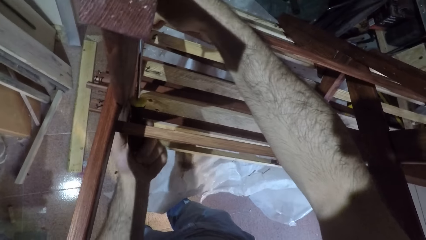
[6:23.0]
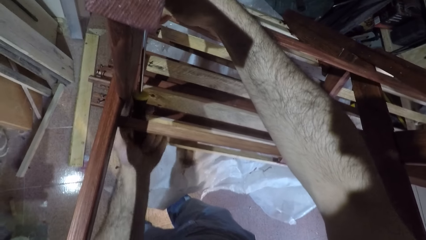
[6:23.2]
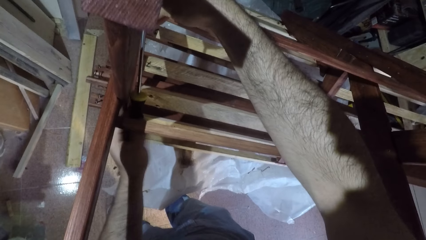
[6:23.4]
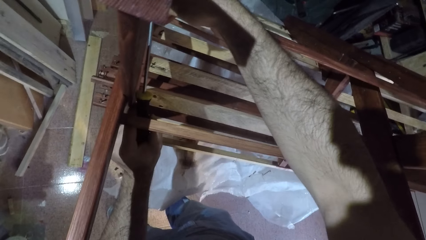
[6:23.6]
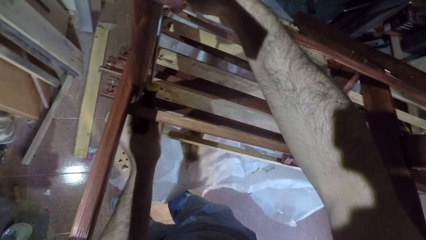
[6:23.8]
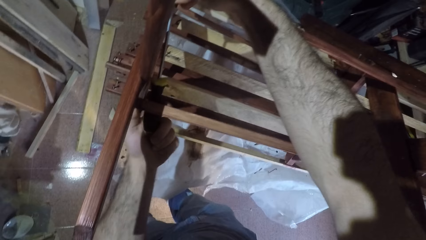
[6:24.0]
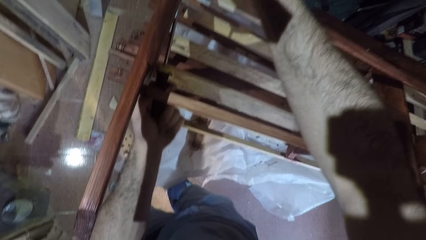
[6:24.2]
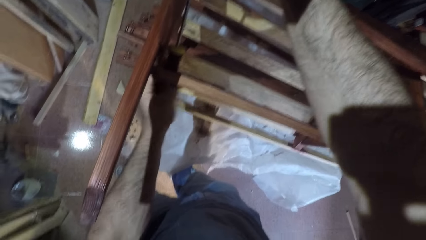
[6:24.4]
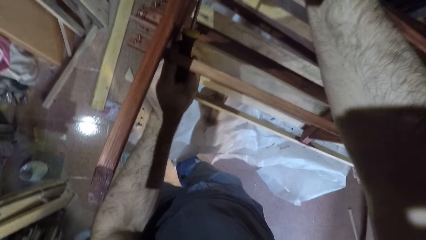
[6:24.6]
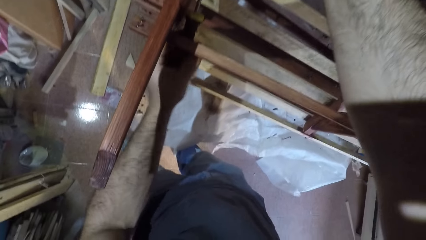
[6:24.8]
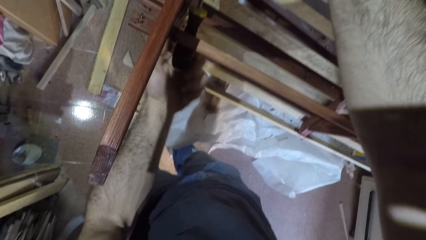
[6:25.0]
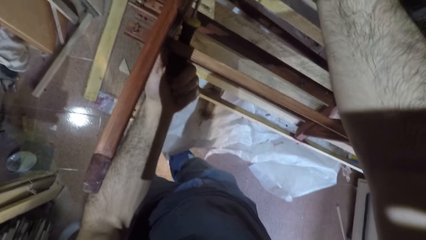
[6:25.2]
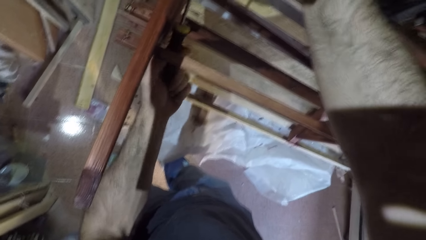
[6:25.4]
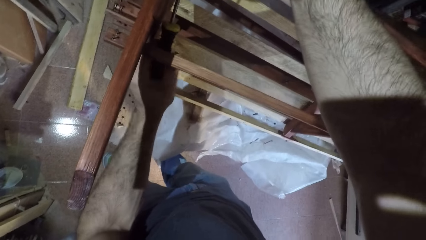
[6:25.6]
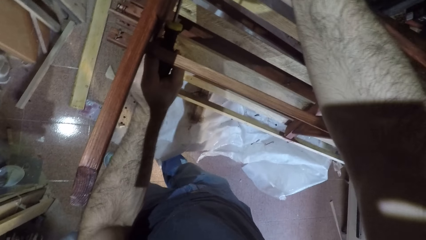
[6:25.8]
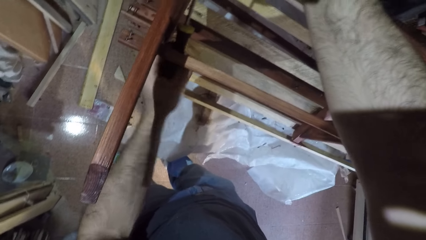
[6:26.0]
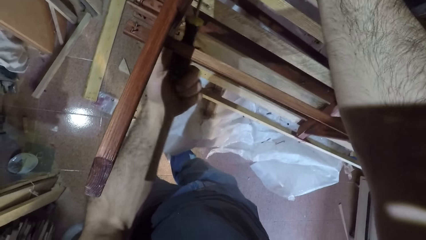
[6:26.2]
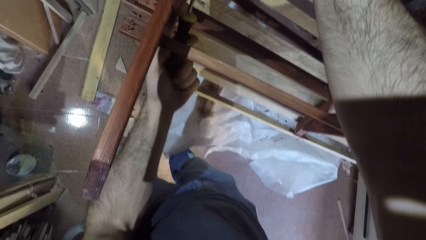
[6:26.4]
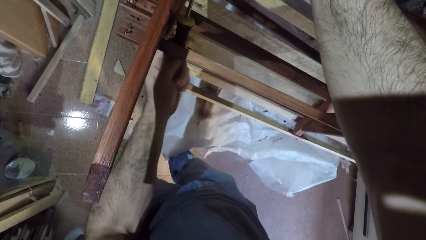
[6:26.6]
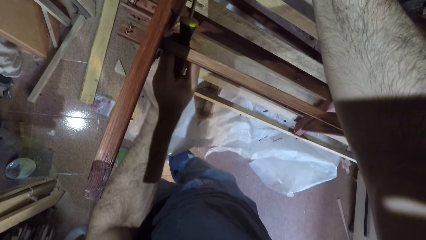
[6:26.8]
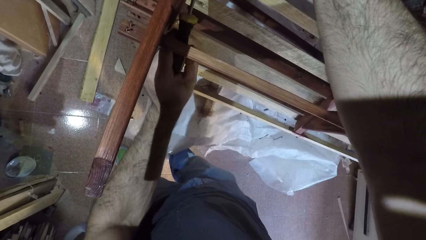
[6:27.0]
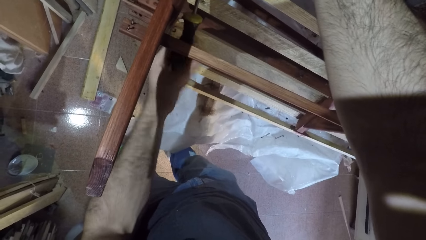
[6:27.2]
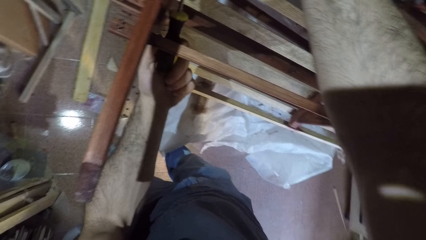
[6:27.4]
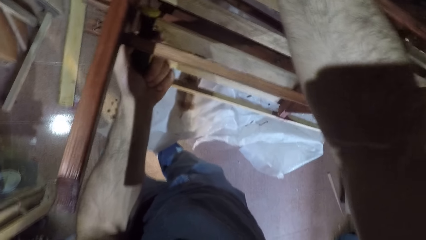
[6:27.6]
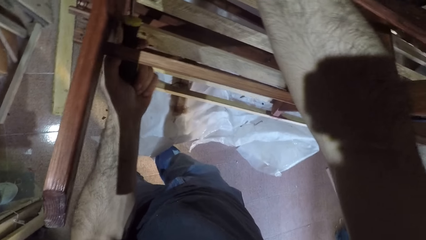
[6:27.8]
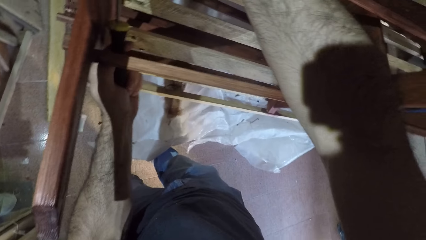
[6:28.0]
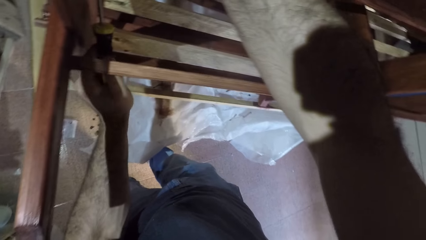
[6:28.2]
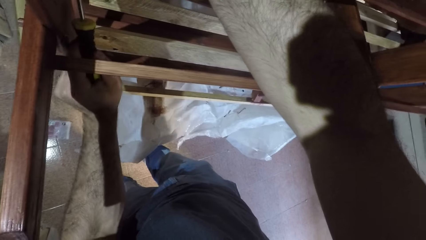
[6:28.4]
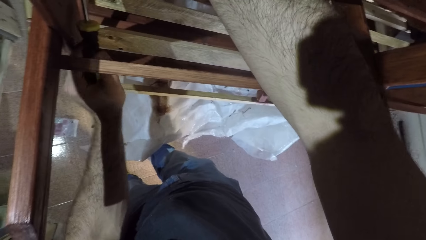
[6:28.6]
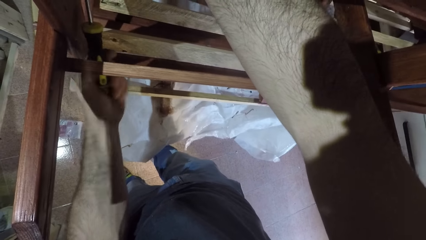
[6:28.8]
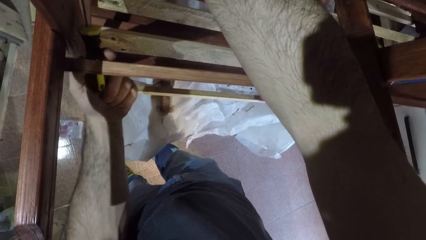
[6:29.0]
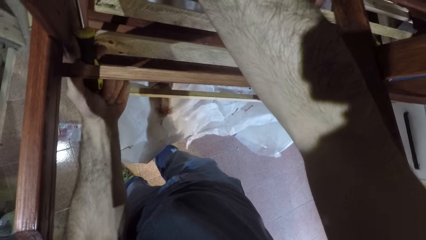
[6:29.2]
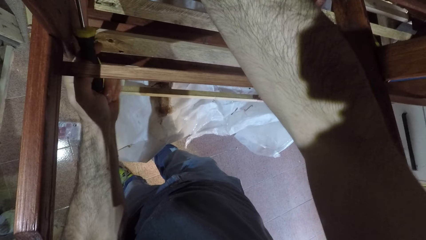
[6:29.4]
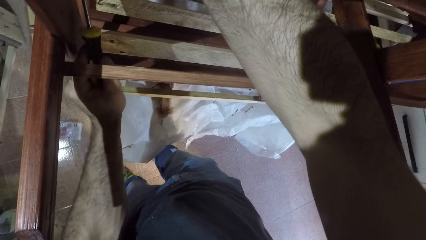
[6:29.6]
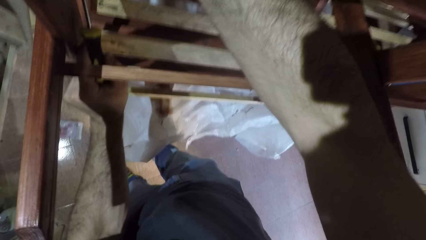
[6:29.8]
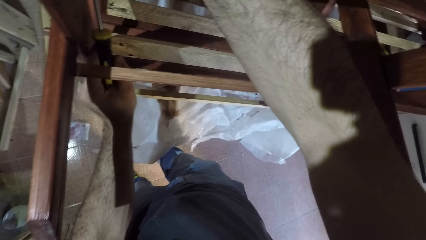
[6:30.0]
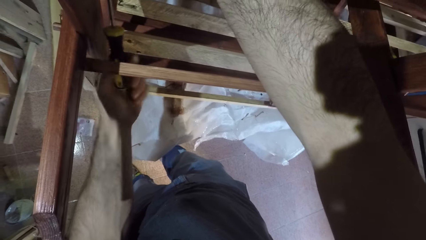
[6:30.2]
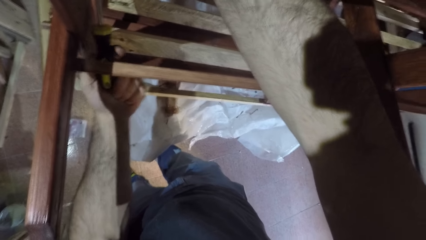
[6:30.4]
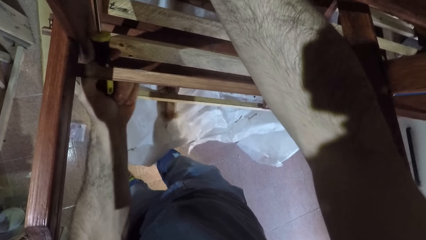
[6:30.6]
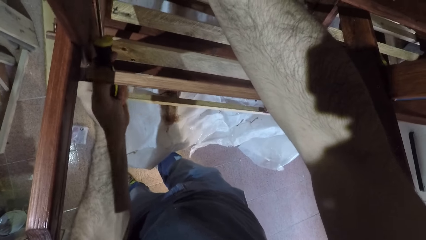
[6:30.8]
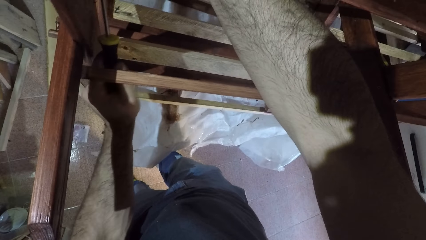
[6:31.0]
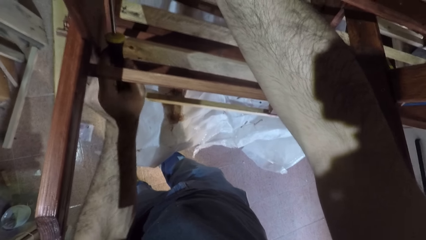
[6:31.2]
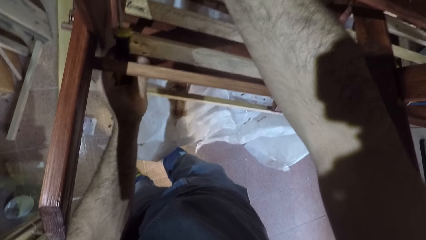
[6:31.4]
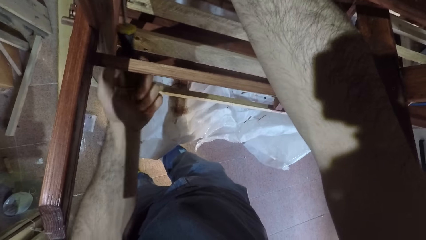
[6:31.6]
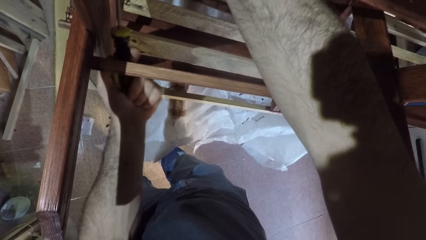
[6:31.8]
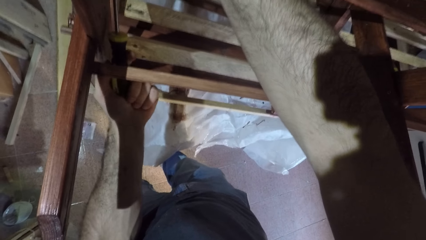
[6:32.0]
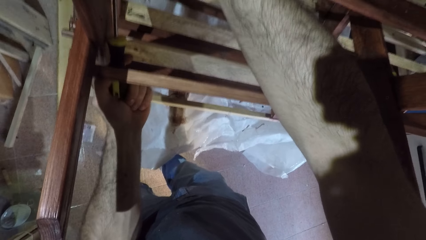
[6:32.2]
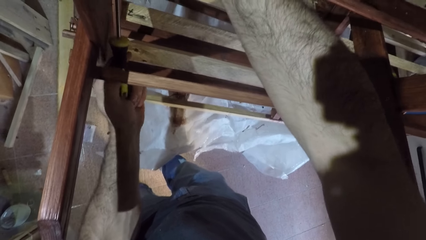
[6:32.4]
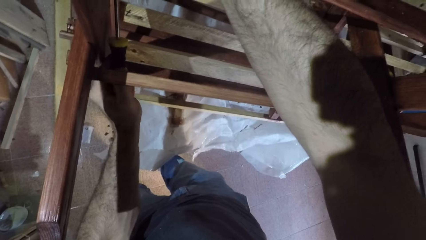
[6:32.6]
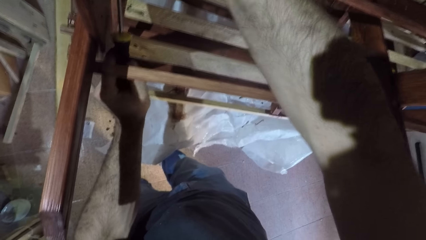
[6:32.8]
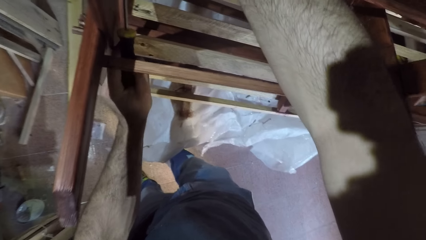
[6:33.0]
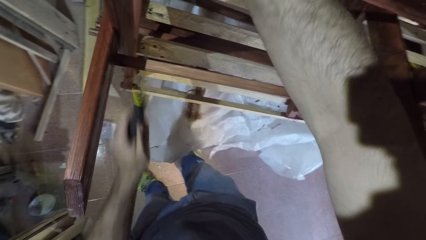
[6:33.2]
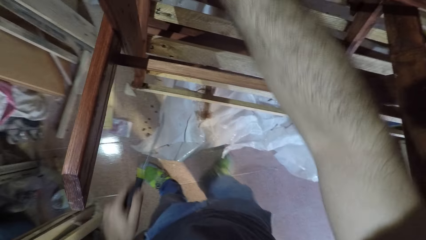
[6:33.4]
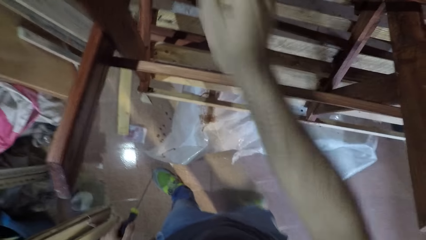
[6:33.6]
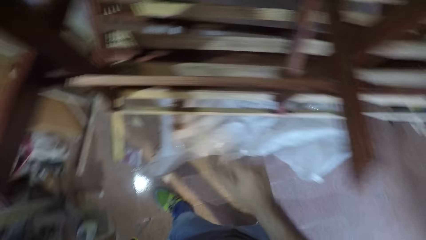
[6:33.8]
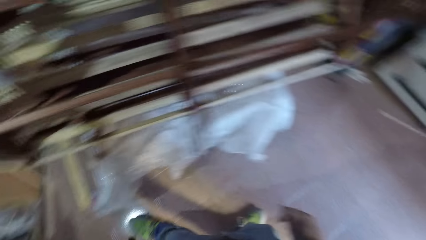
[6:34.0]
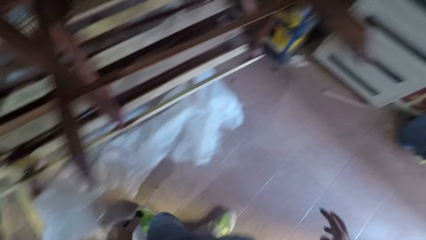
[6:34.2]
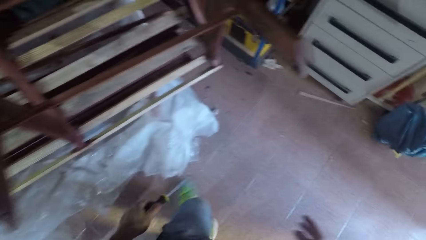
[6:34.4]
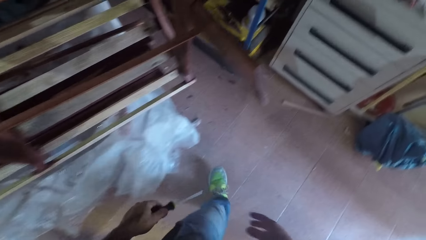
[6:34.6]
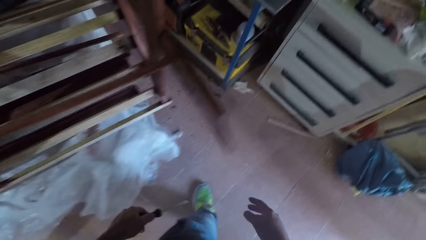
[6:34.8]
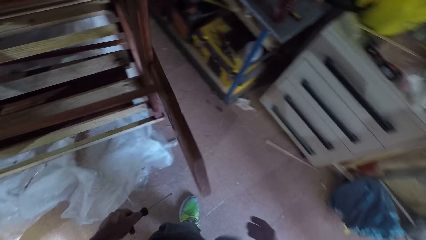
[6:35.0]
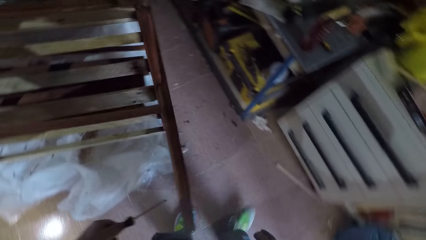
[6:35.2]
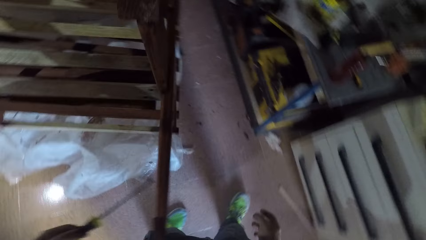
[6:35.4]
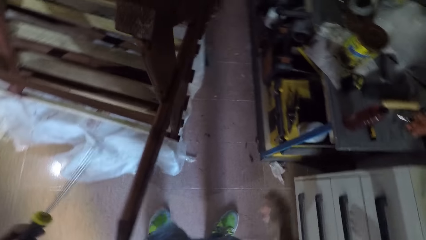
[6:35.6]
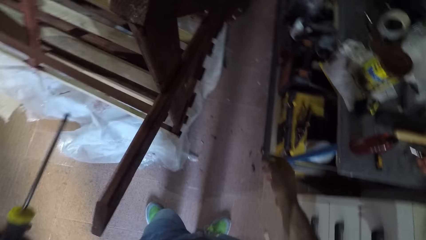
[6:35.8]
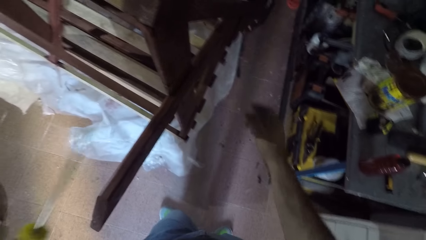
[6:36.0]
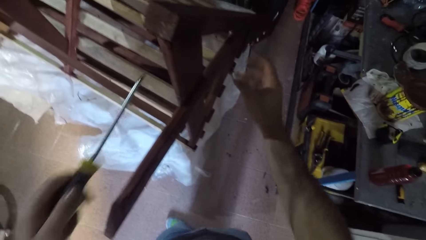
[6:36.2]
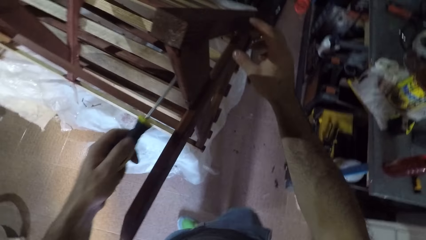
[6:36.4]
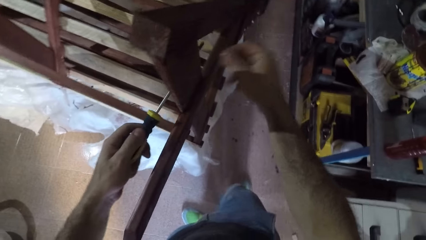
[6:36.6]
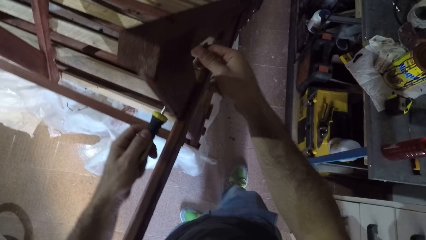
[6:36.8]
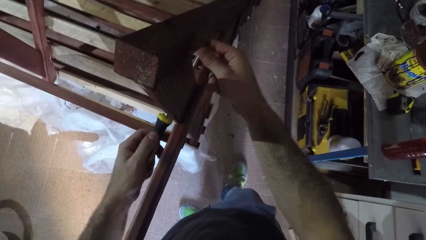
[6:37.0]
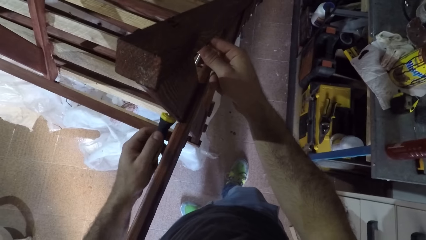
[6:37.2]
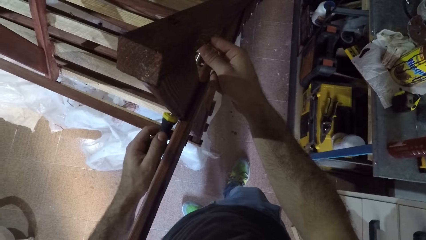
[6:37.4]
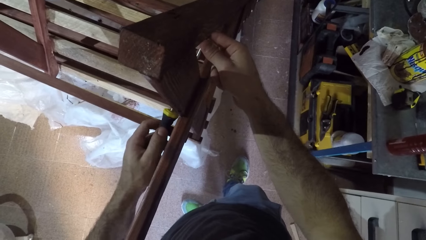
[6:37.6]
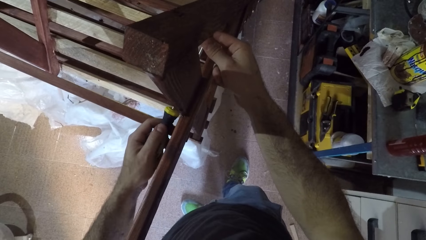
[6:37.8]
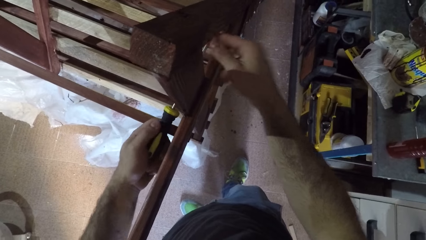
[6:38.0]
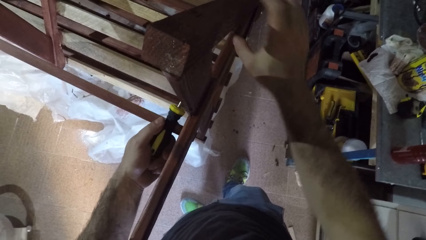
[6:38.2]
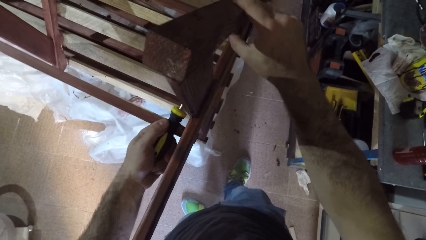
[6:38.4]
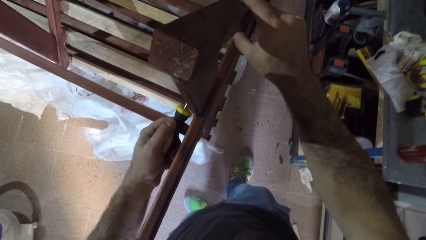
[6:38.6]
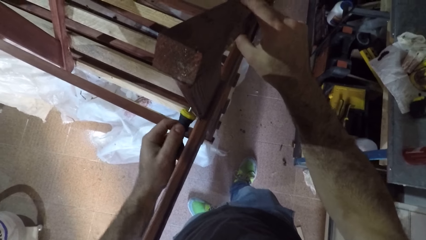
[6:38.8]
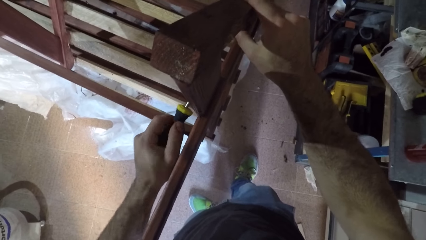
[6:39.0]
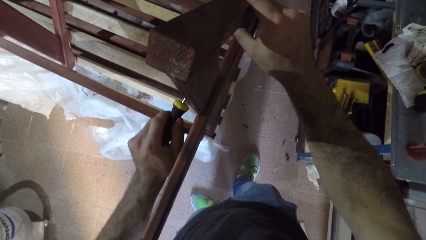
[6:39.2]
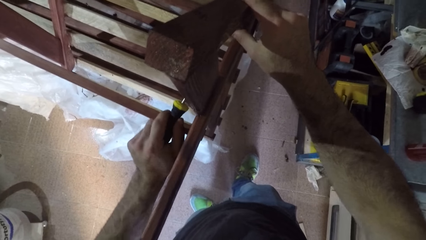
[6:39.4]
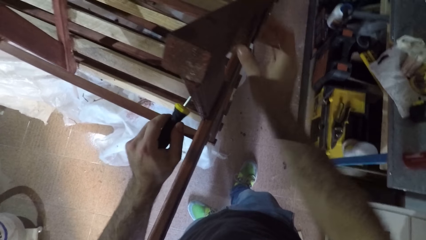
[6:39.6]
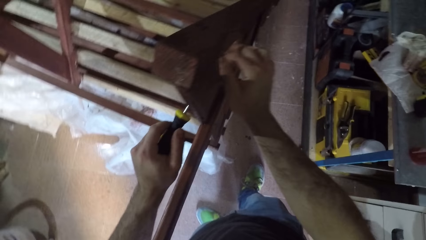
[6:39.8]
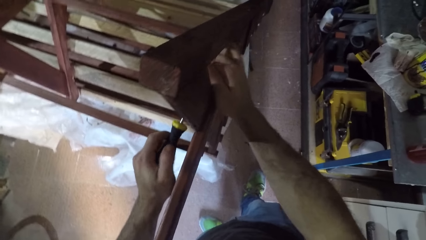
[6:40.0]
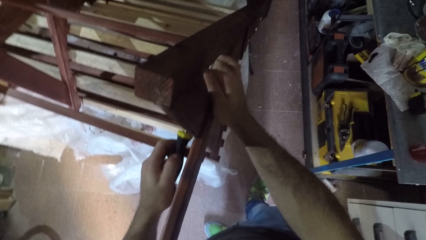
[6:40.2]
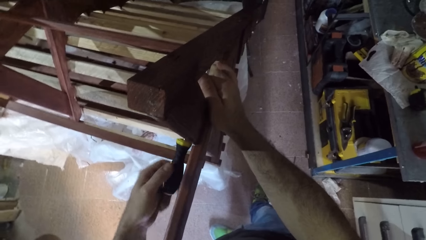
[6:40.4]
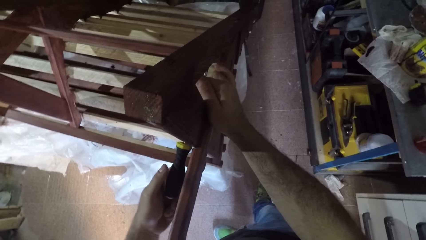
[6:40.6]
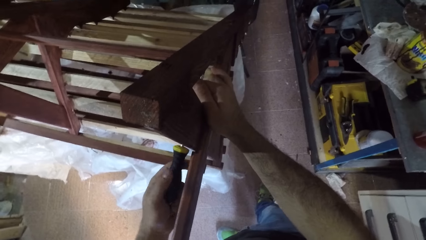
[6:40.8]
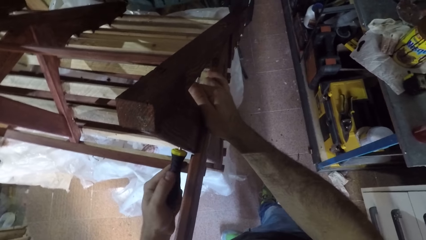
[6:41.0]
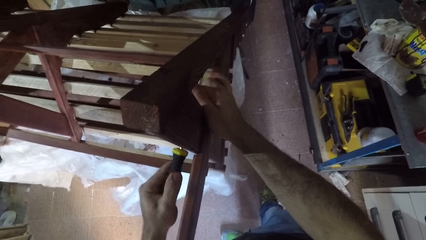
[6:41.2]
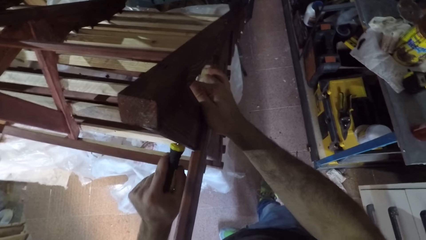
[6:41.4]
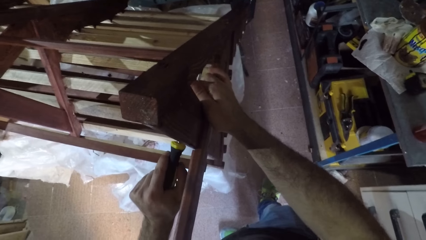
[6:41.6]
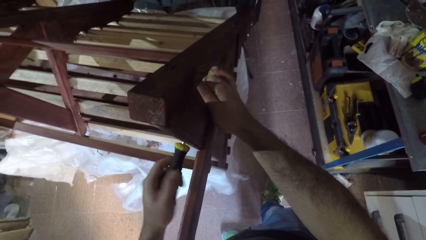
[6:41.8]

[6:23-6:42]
The camera wearer moves to the other side of the bench. They tighten the screw using a screwdriver. They hold the bench.
